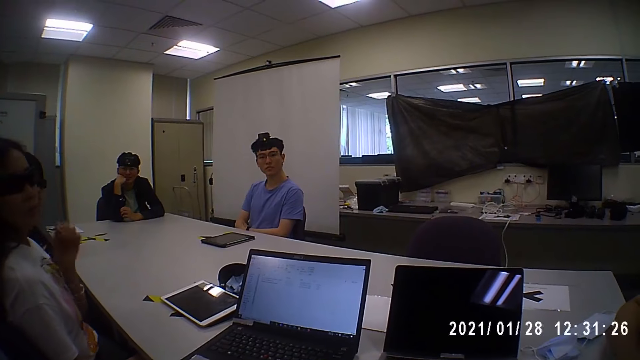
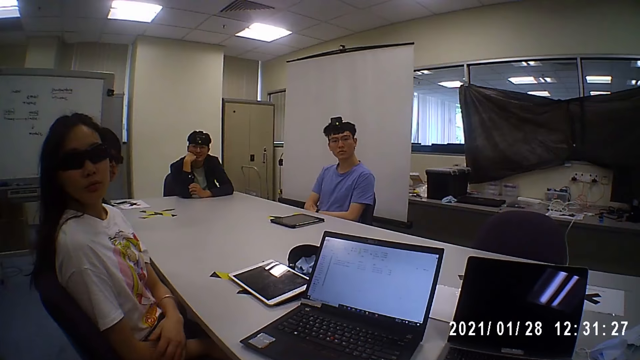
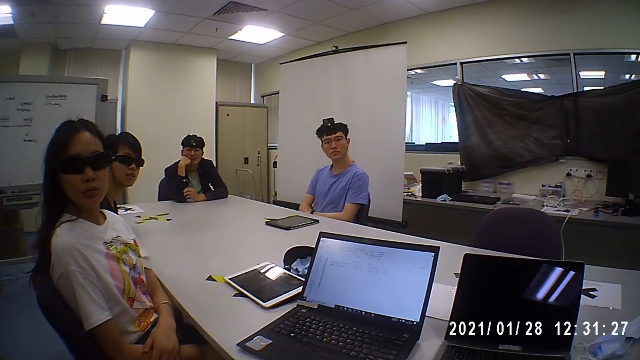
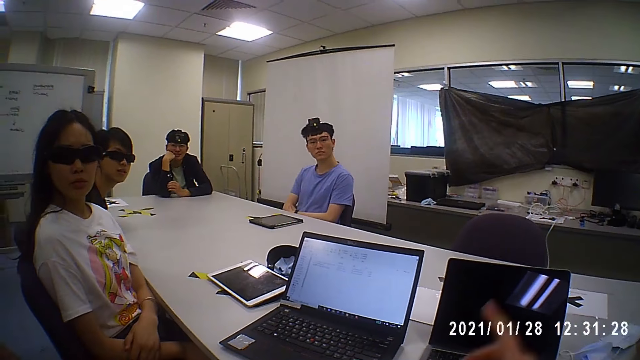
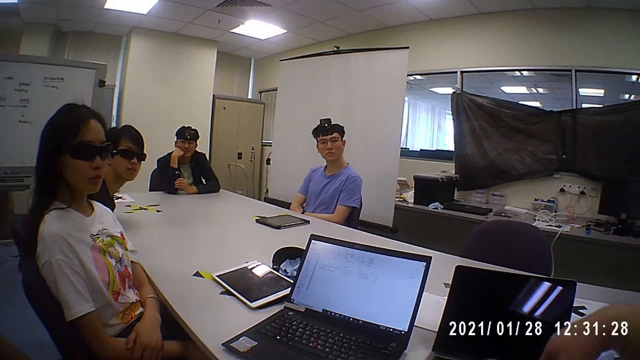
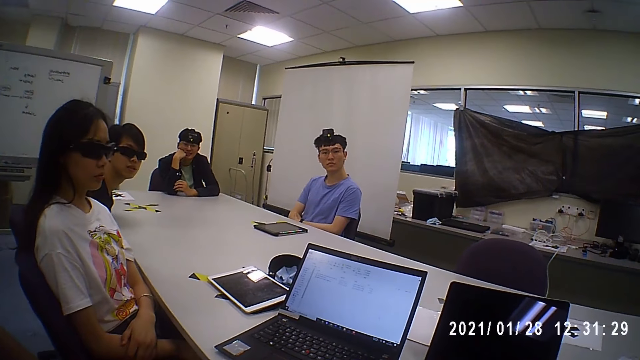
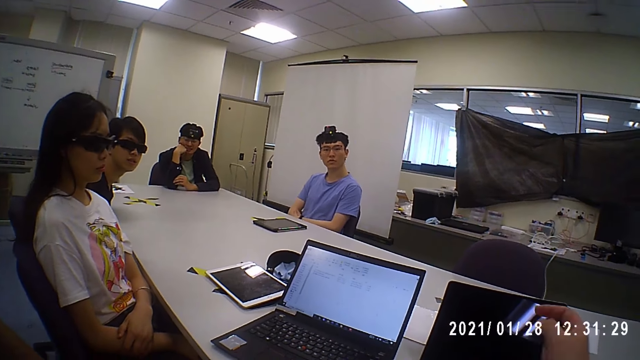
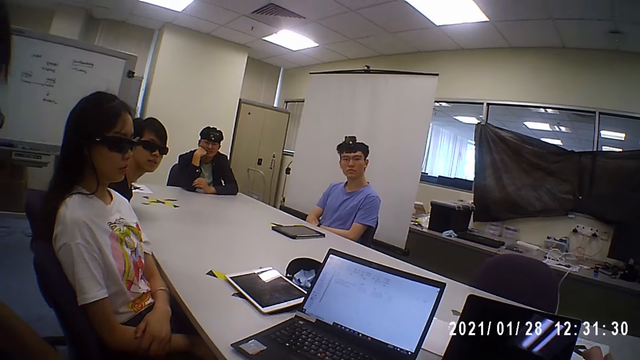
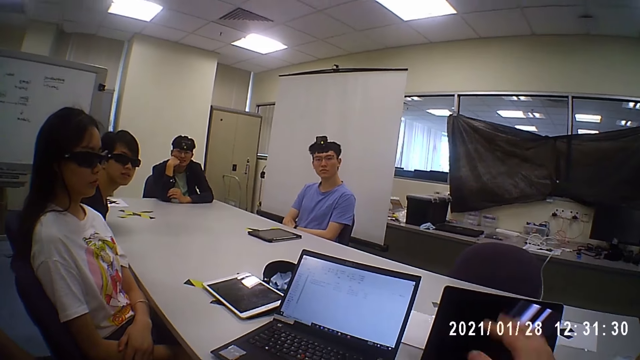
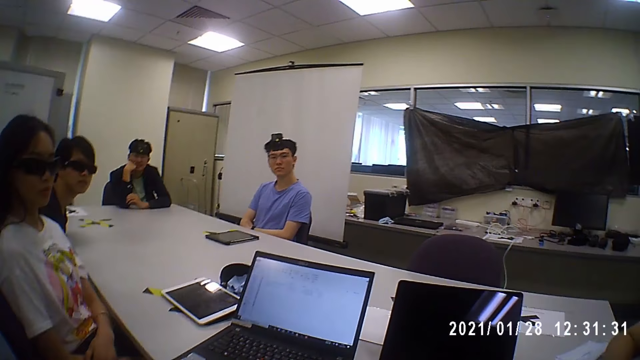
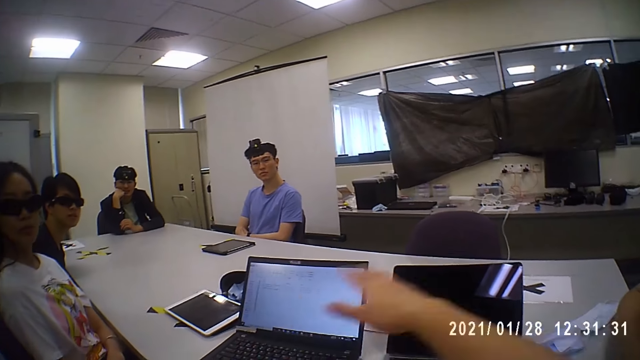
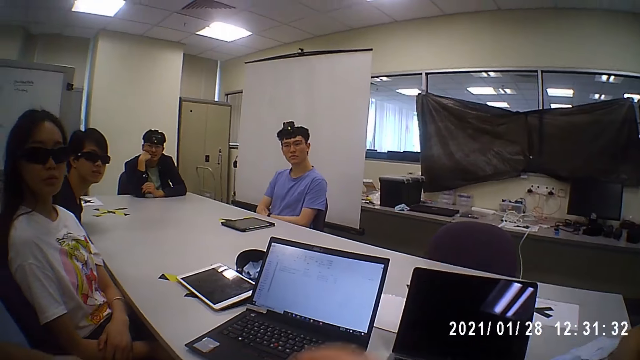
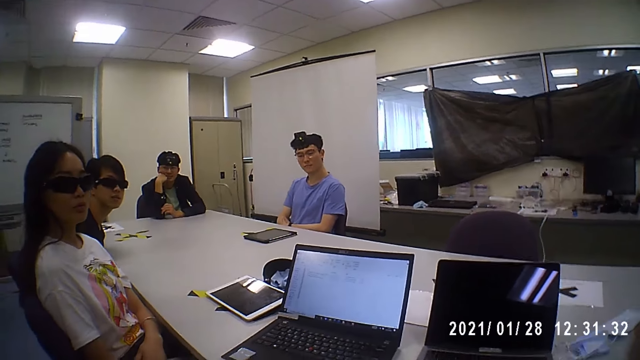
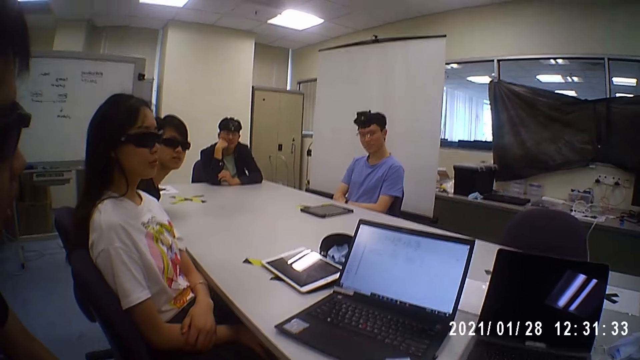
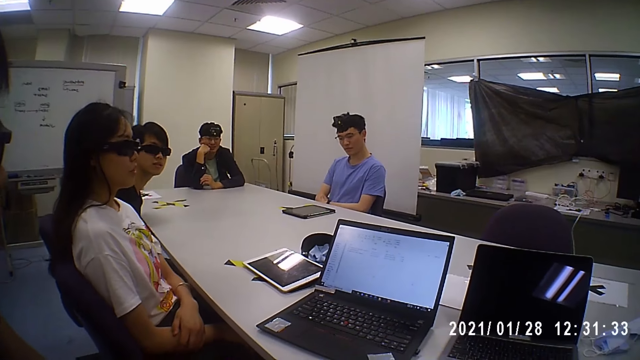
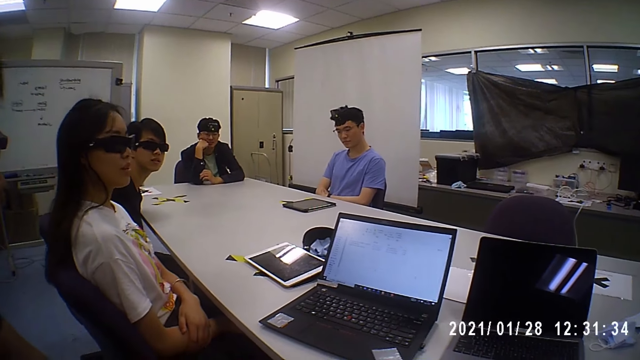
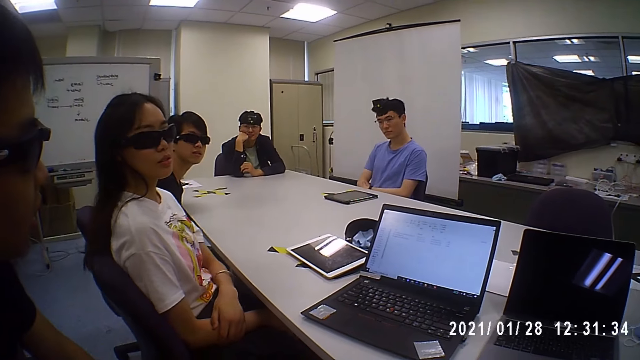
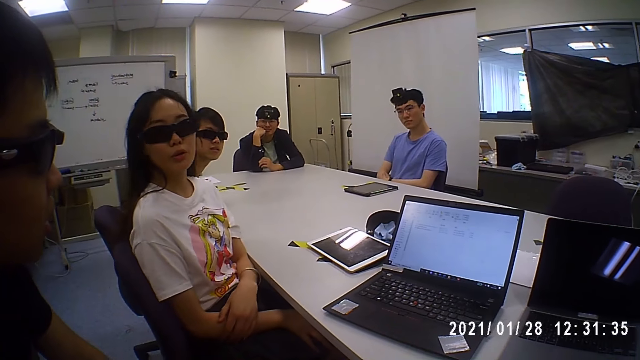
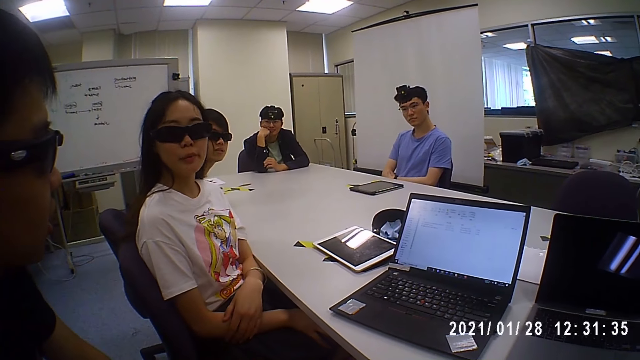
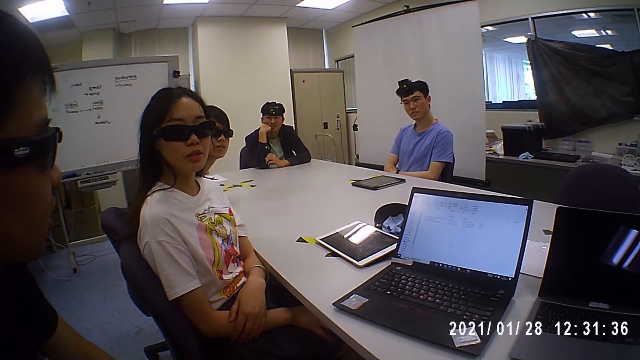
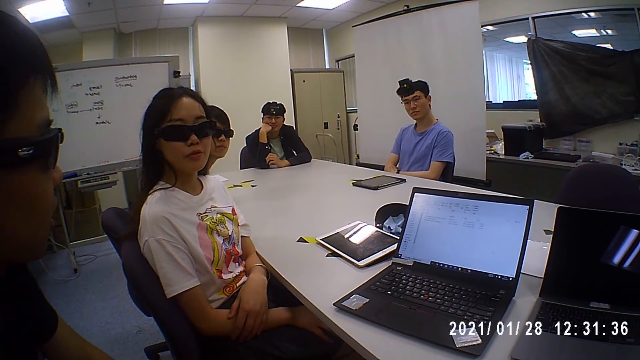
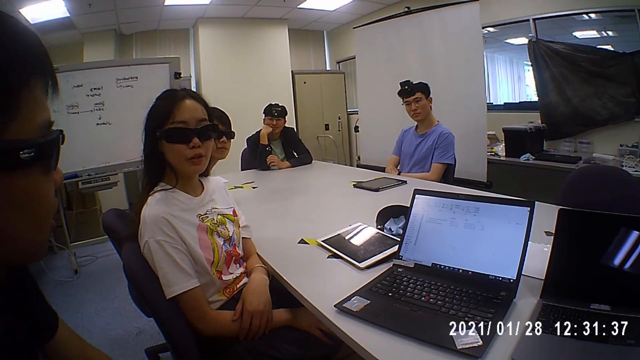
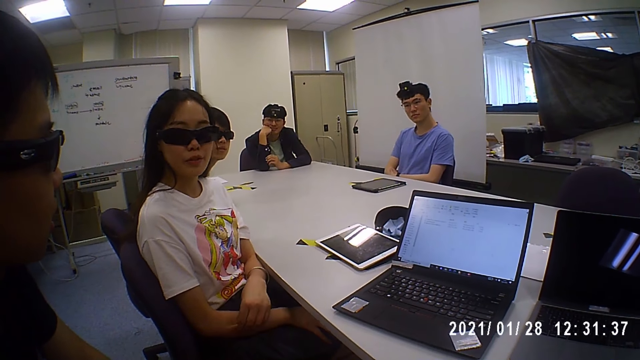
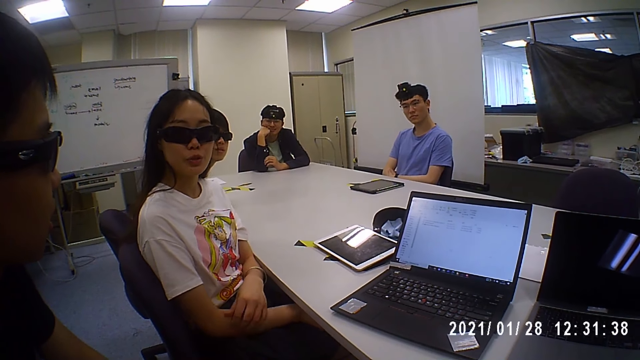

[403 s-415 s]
The camera wearer interacts with people in the room. A woman interacts with the camera wearer. The woman interacts with people in the room.

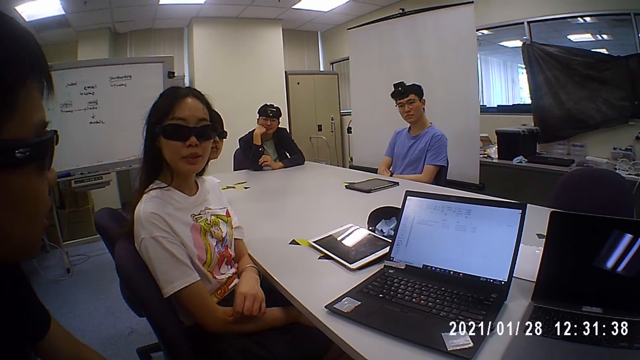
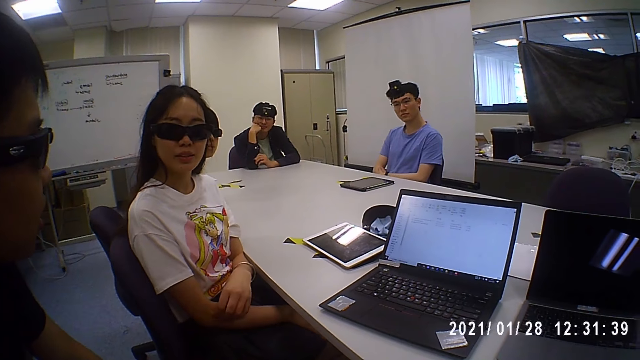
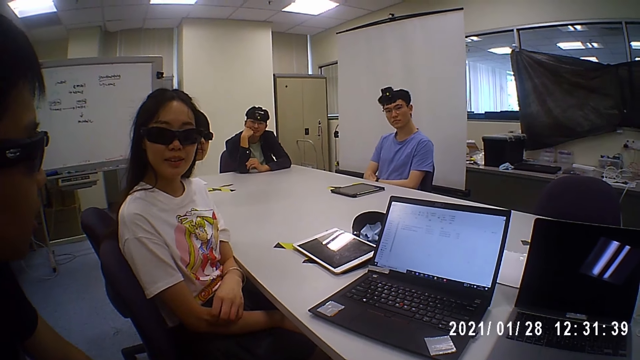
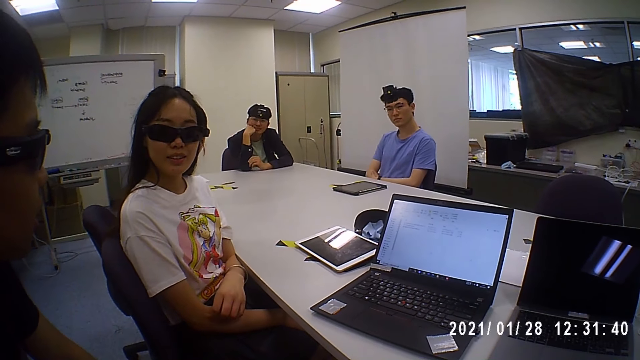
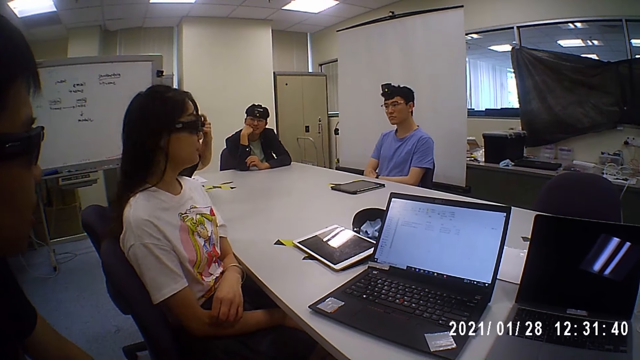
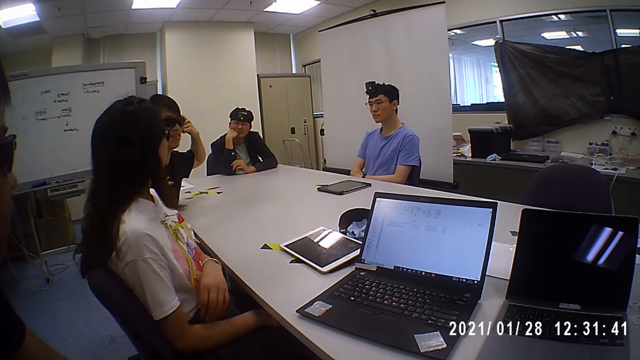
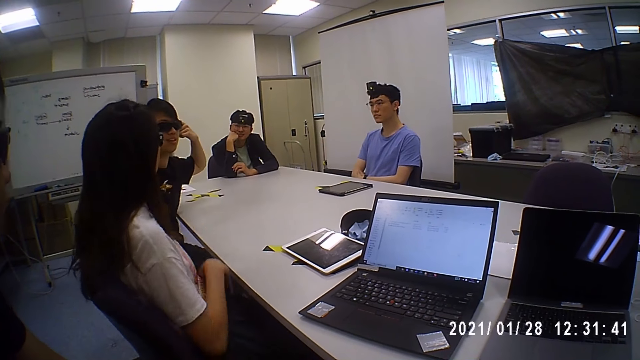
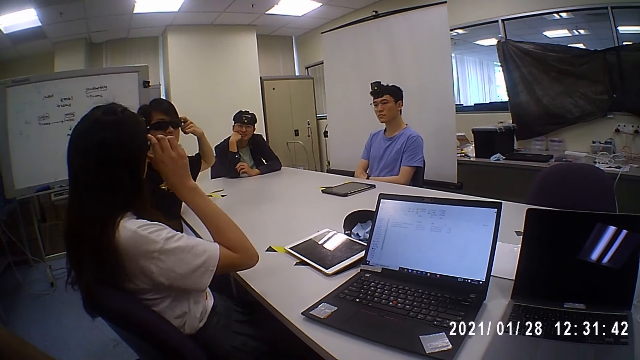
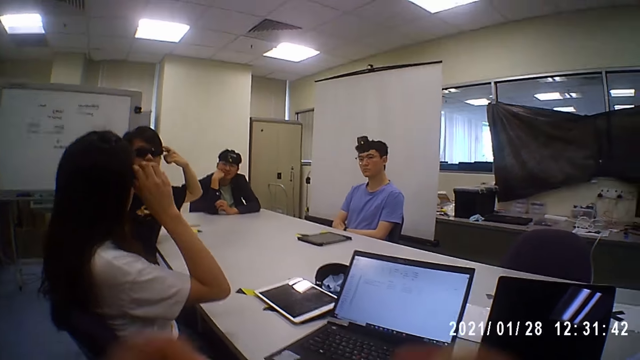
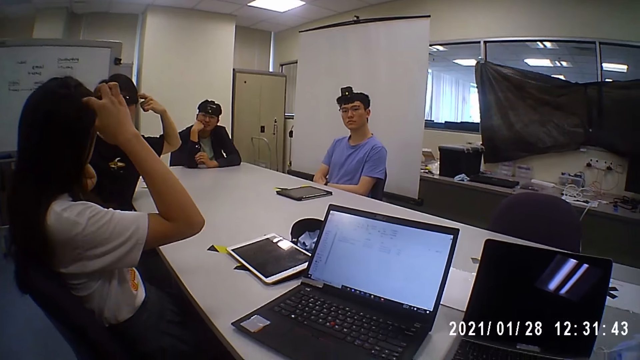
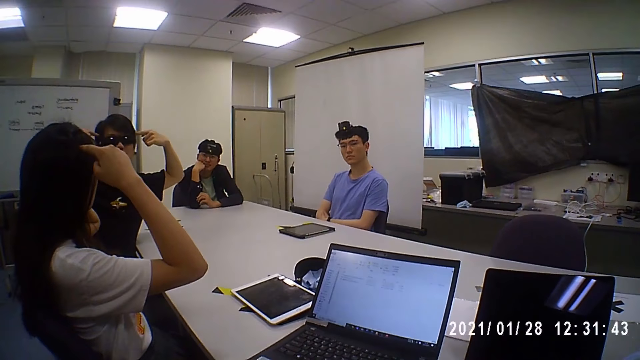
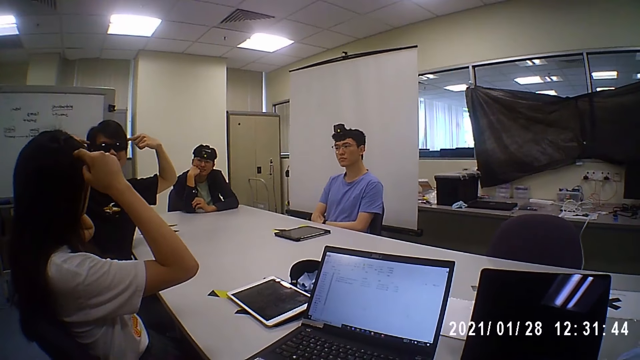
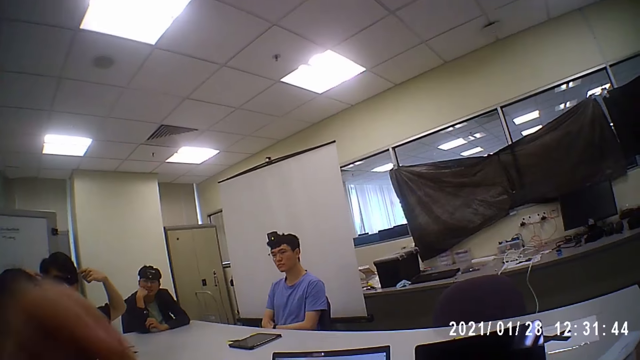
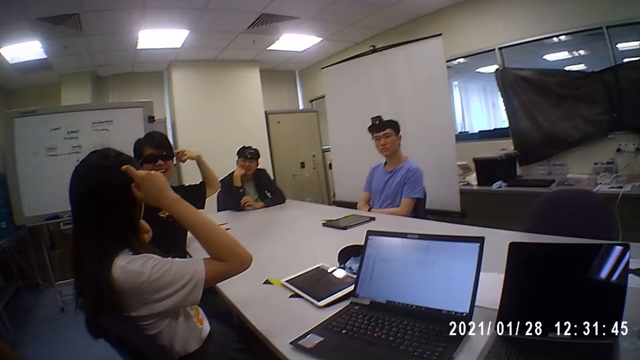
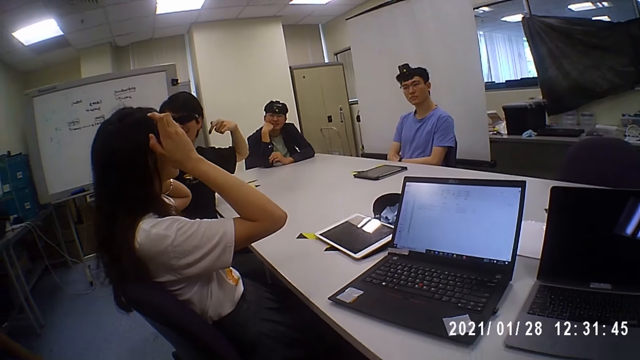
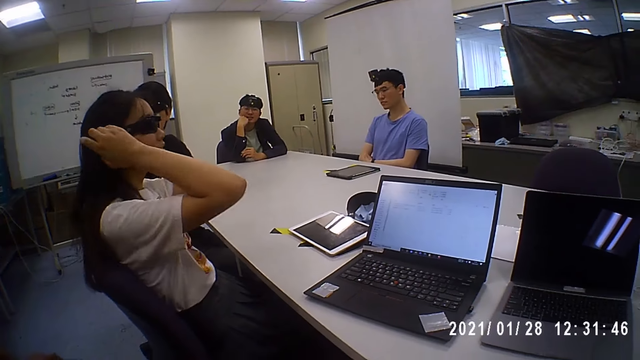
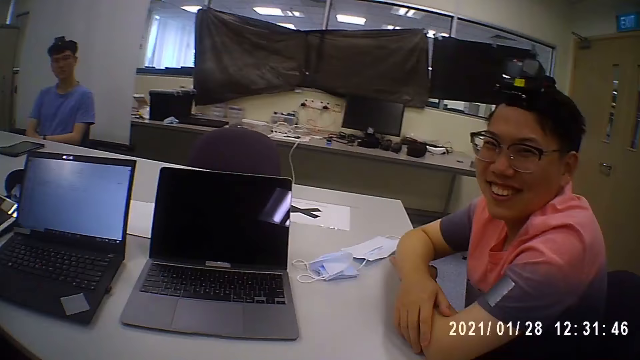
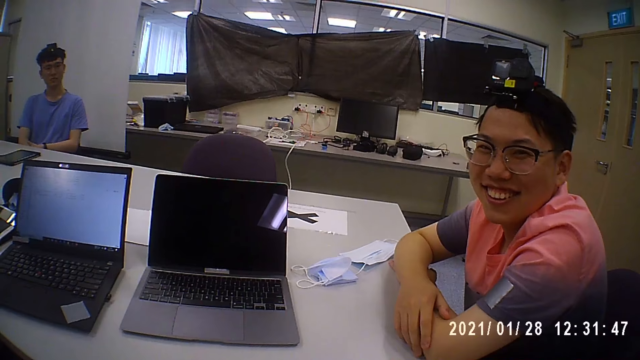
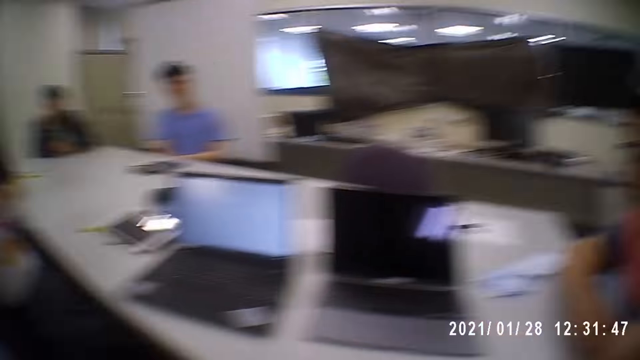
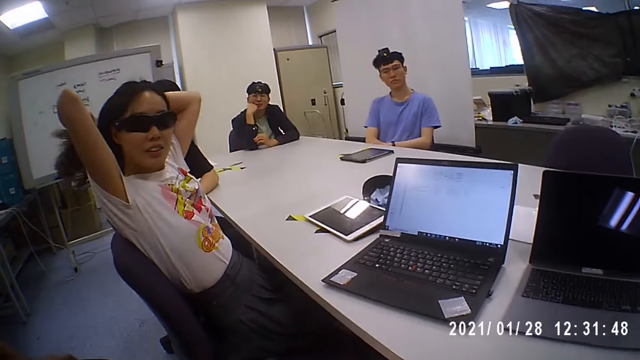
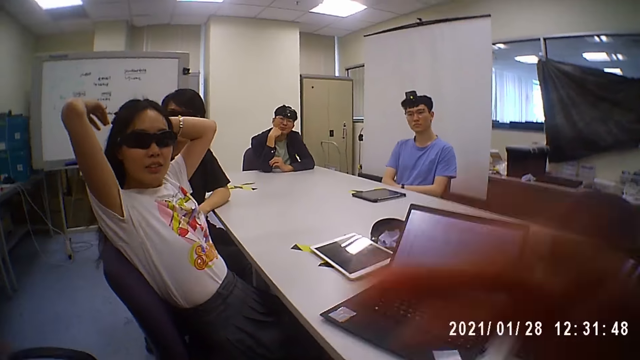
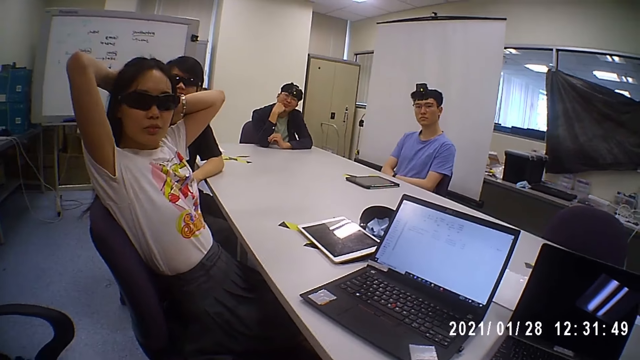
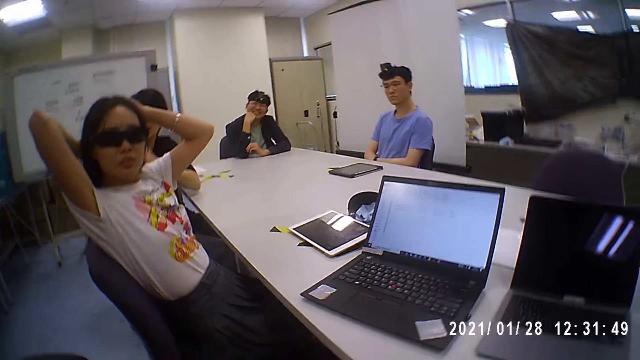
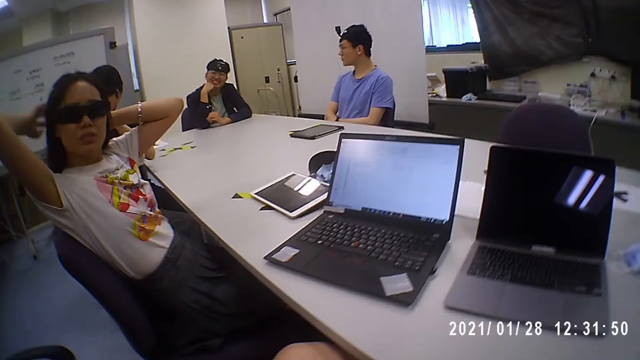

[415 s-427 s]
A person interacts with the camera wearer. A man interacts with people in the bench. Another man interacts with the people in the room. The camera wearer interacts with people in the room. They look around the room.
